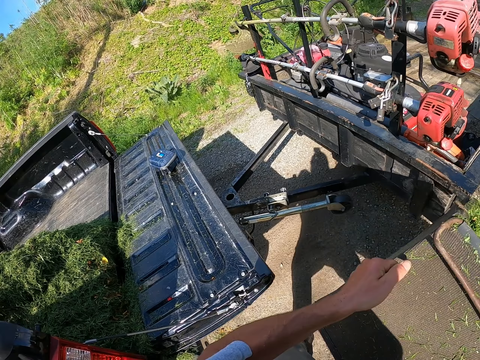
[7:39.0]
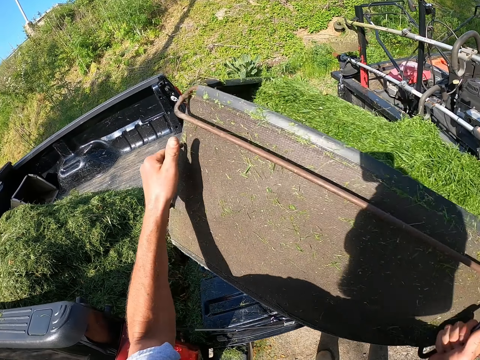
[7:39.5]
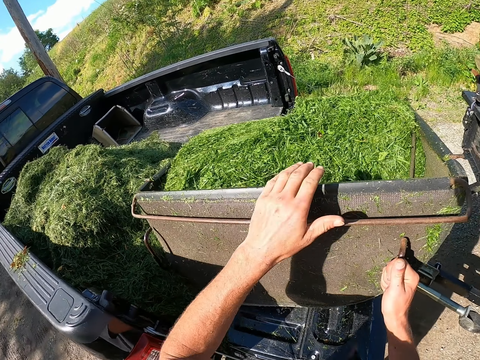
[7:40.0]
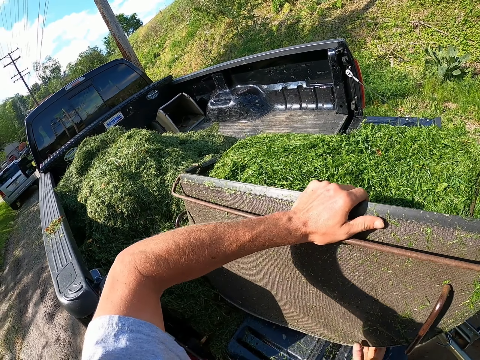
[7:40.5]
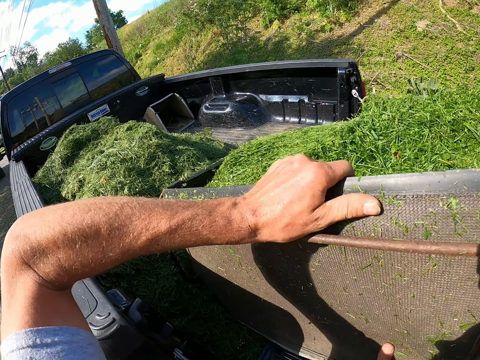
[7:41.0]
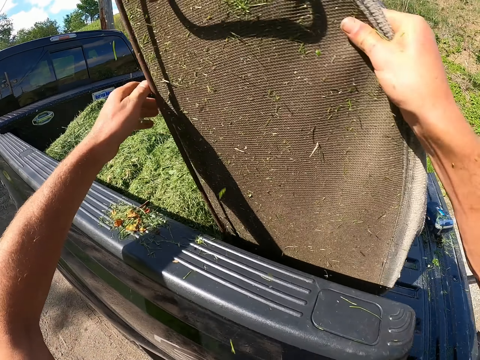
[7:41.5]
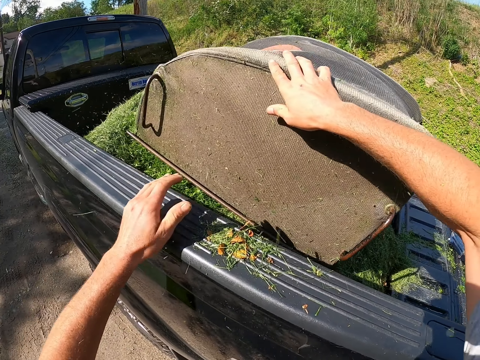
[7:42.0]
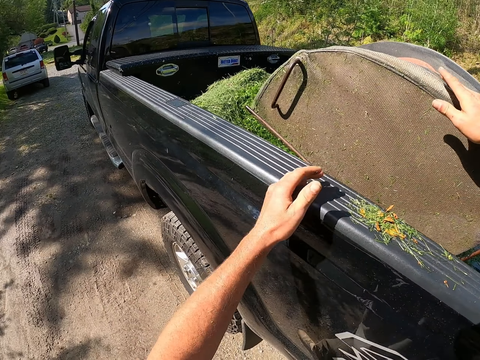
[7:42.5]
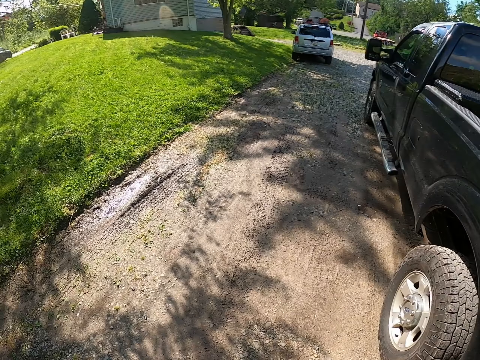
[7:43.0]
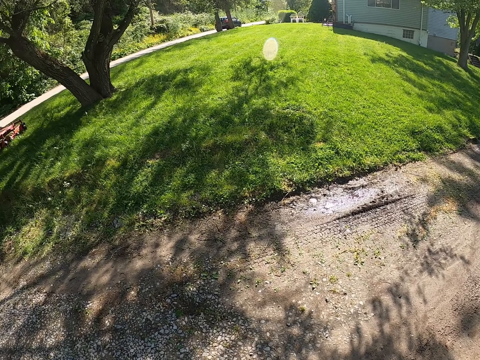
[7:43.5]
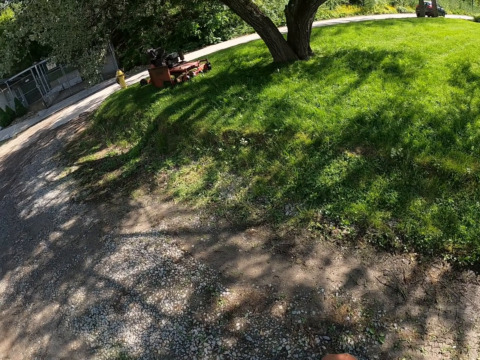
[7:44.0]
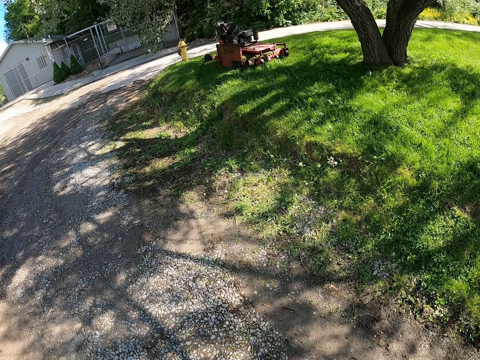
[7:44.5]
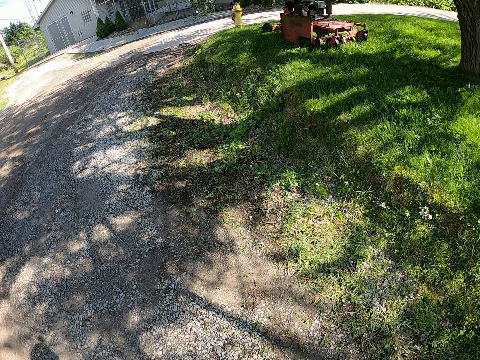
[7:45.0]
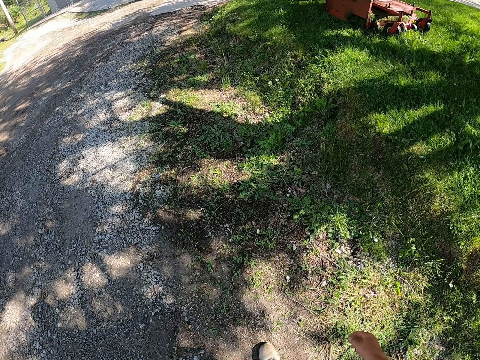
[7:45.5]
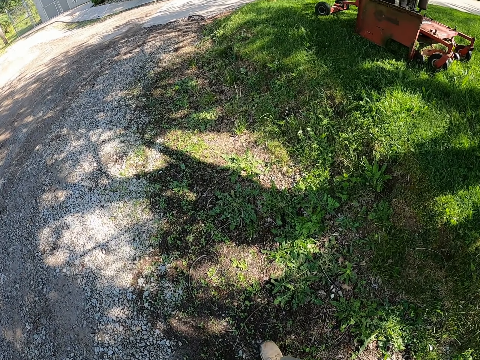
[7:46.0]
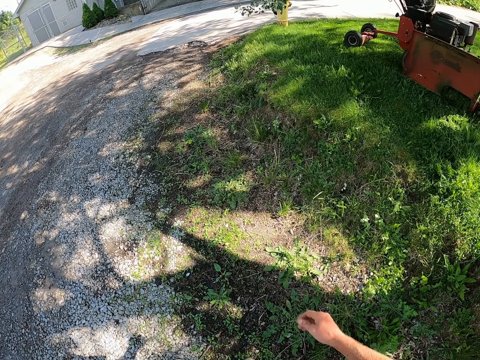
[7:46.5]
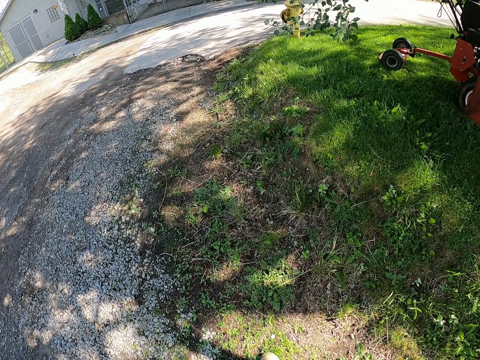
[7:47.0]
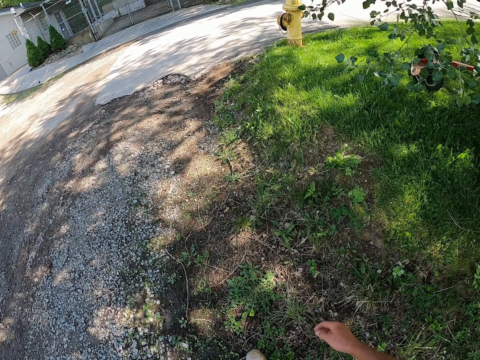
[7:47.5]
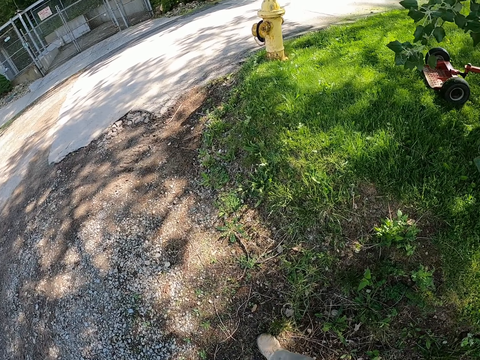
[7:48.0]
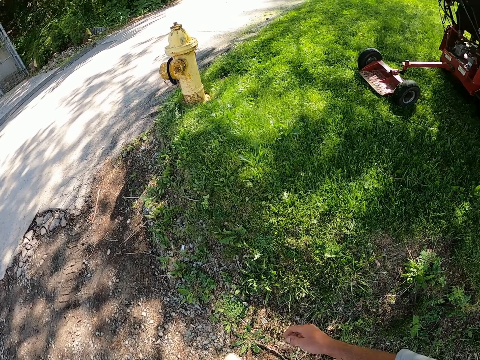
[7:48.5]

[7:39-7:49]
The camera wearer pours the grass in the truck. They walk to the lawn mower on the field.

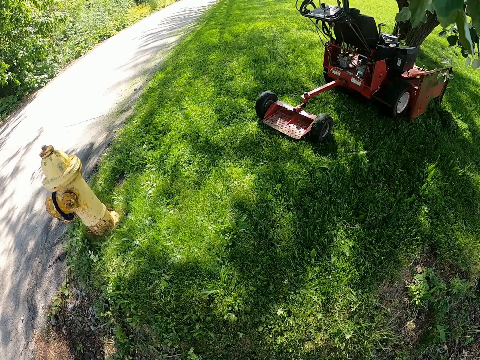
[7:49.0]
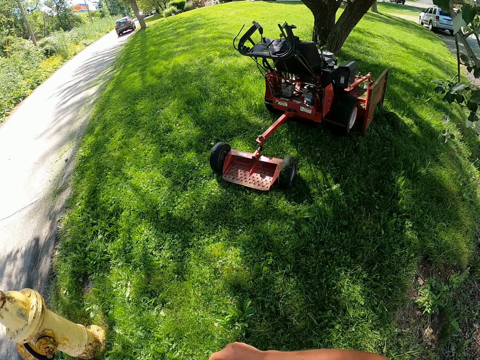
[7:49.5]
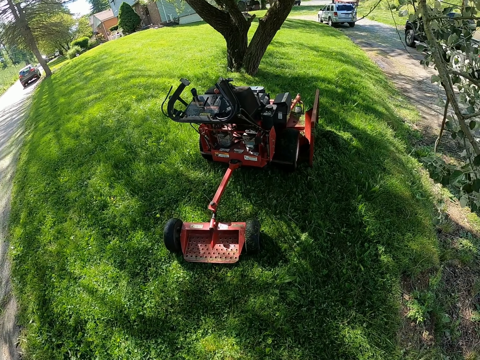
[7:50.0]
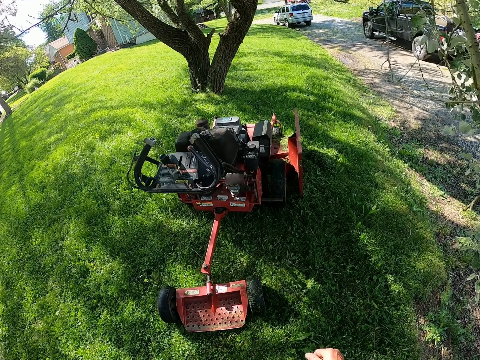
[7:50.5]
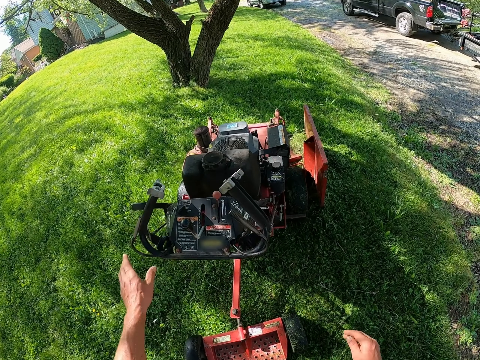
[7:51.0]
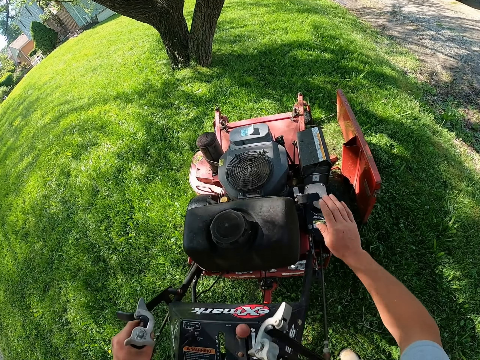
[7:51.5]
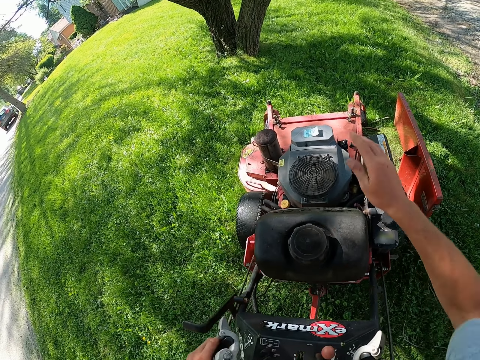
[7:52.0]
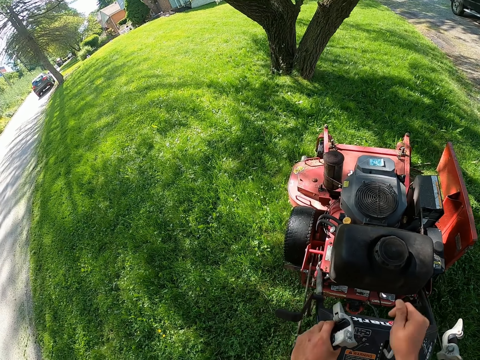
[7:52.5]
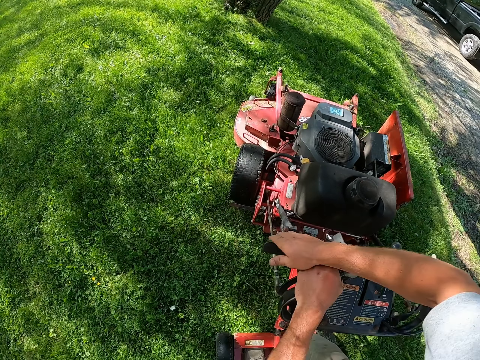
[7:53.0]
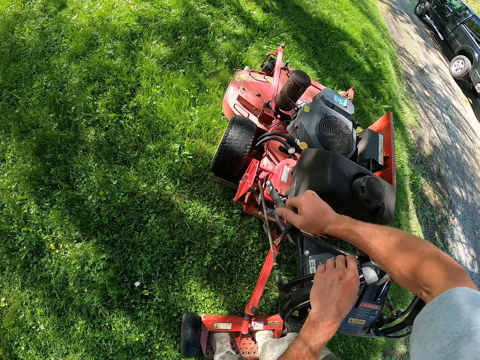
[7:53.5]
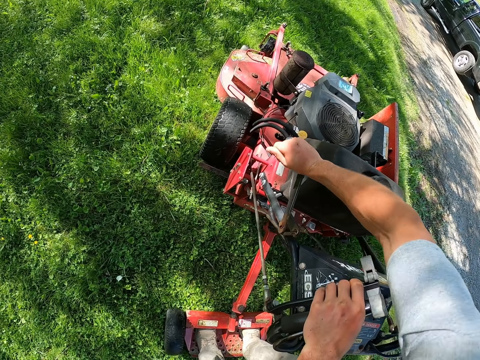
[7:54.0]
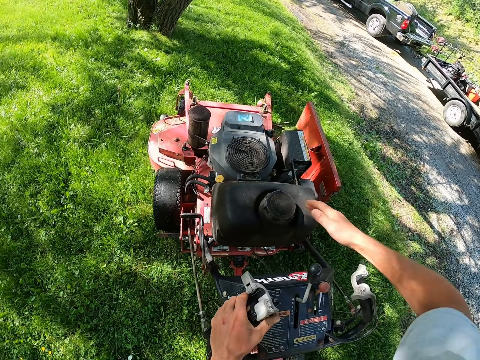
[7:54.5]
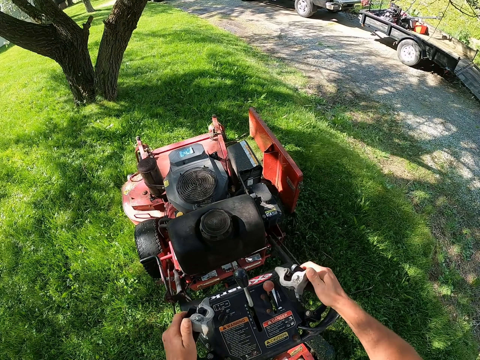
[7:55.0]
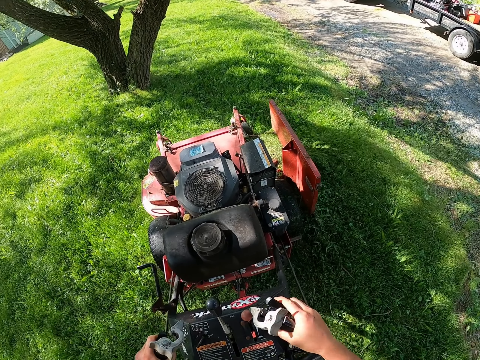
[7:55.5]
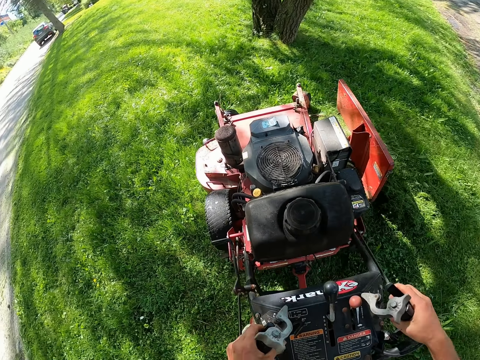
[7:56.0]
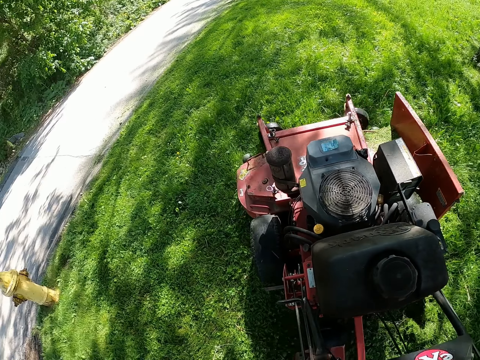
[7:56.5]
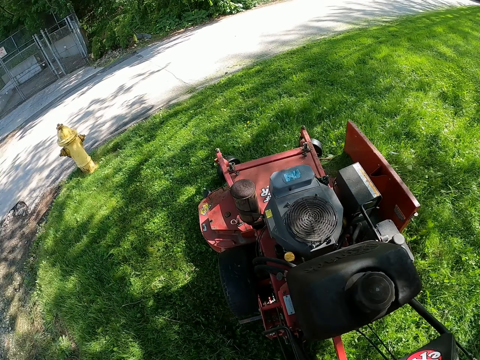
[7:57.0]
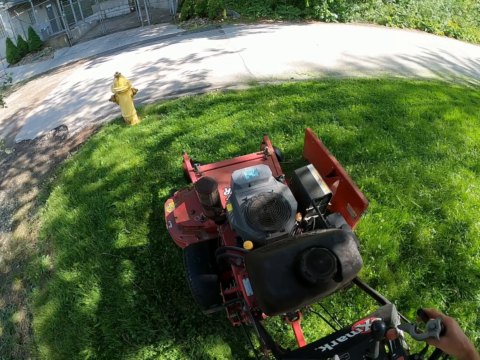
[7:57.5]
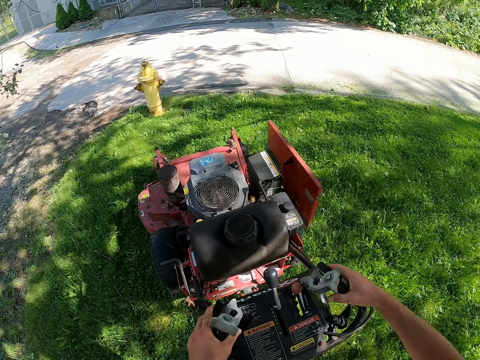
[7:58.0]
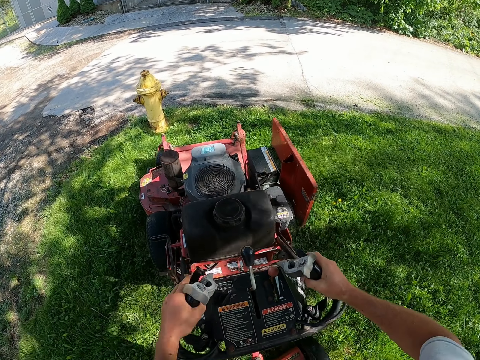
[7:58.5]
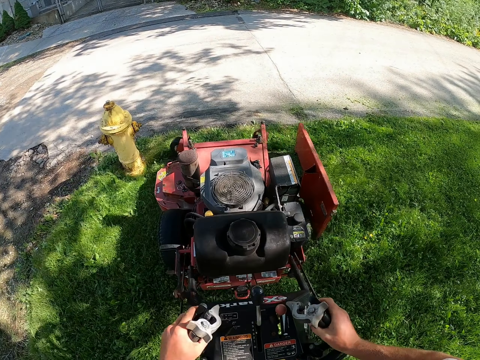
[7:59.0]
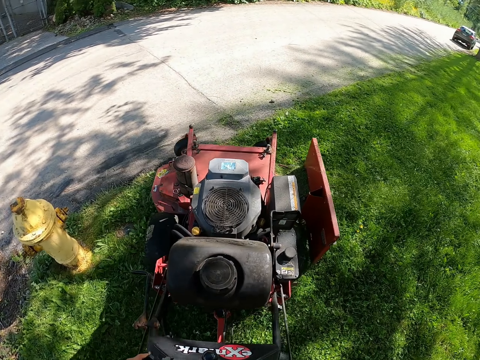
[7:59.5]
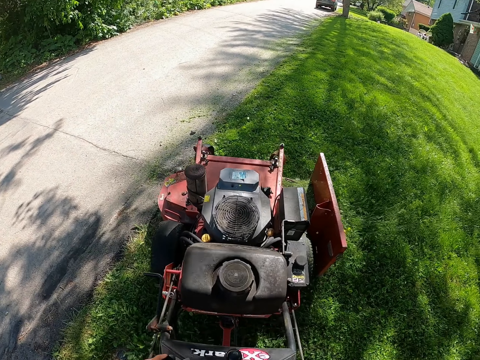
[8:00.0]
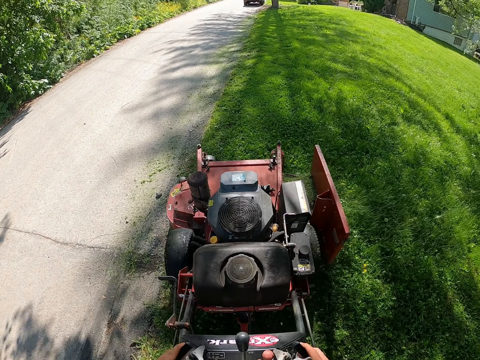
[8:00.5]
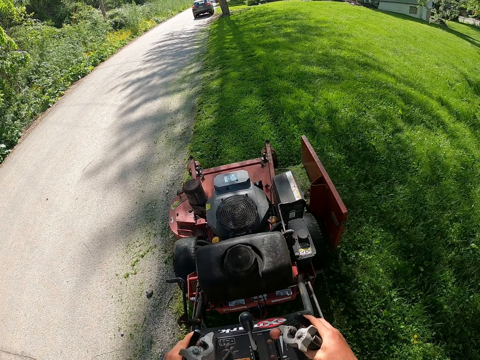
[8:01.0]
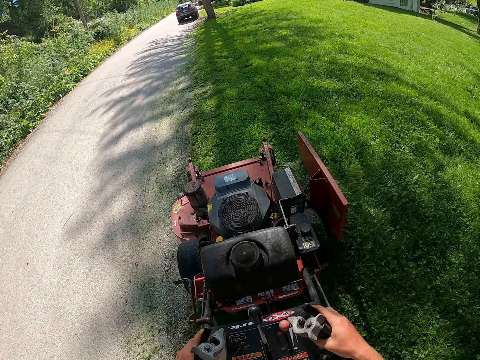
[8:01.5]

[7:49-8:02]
The camera wearer puts gear. They turn on the lawn mower. They put gear again. They put the brakes. They cut the grass with the lawn mower. They push the grass cutter machine.
